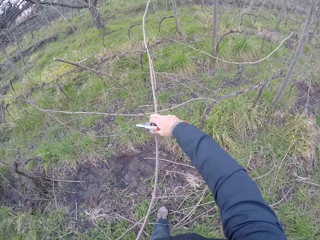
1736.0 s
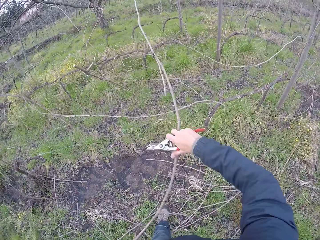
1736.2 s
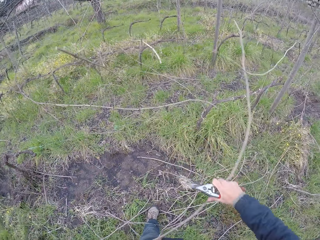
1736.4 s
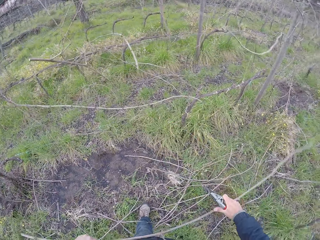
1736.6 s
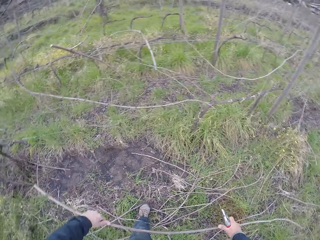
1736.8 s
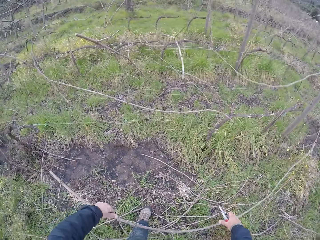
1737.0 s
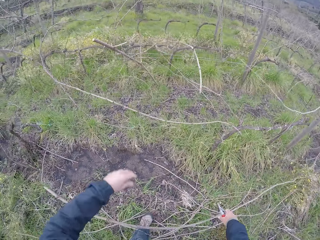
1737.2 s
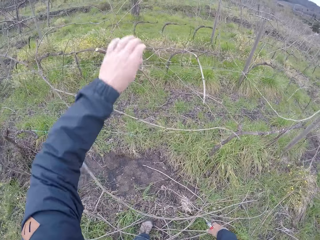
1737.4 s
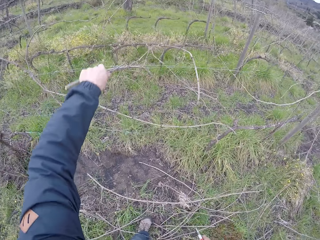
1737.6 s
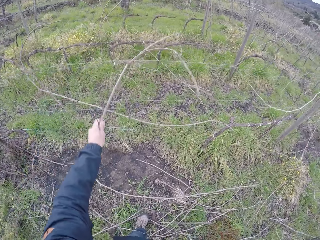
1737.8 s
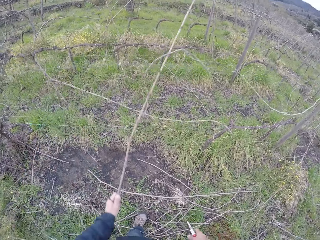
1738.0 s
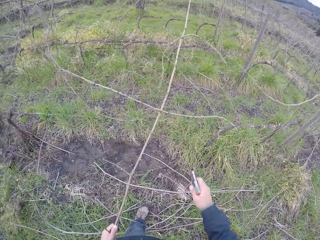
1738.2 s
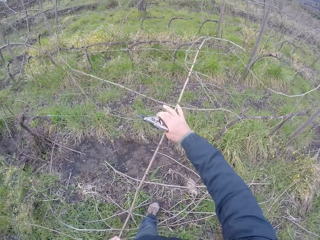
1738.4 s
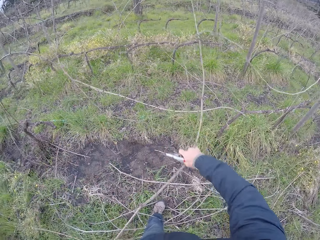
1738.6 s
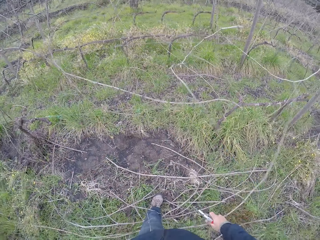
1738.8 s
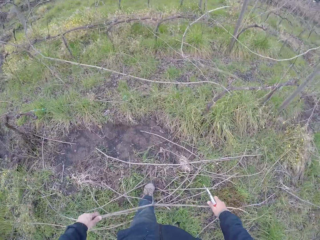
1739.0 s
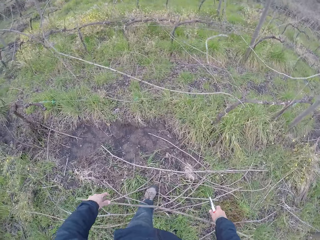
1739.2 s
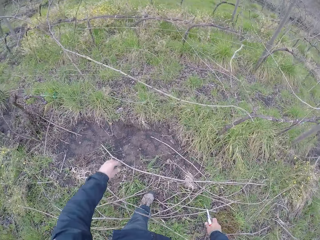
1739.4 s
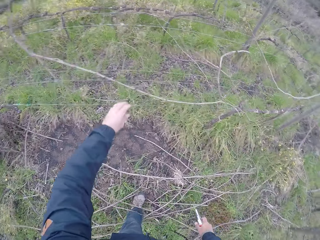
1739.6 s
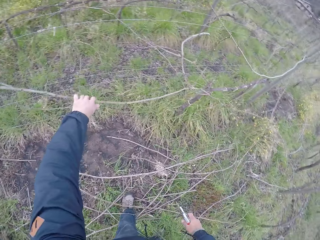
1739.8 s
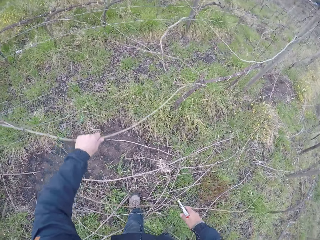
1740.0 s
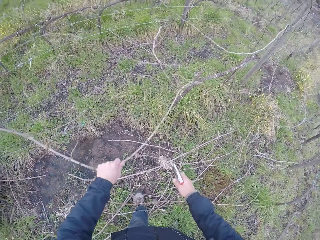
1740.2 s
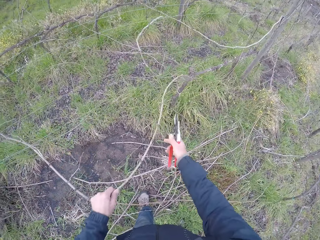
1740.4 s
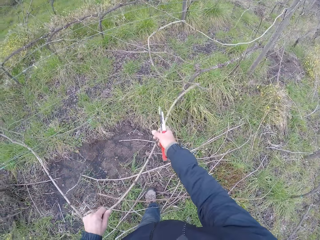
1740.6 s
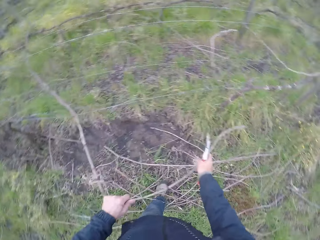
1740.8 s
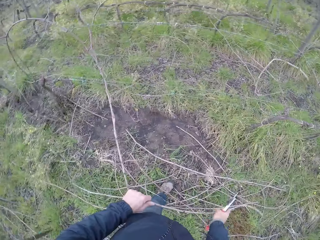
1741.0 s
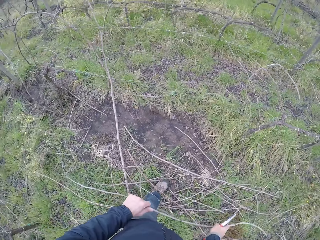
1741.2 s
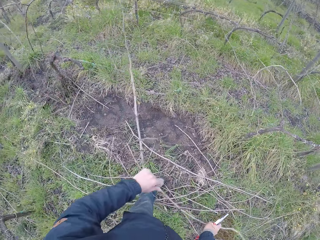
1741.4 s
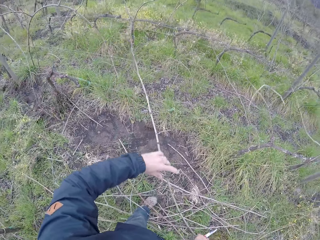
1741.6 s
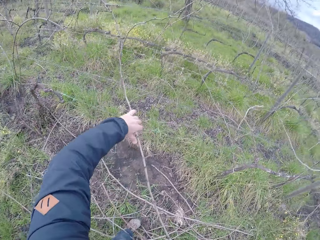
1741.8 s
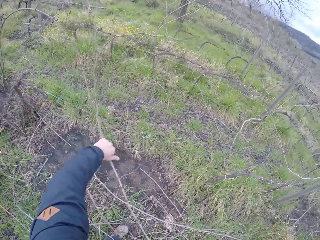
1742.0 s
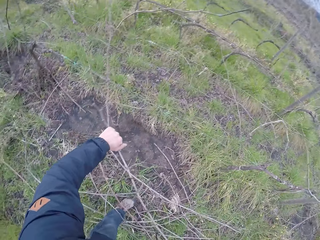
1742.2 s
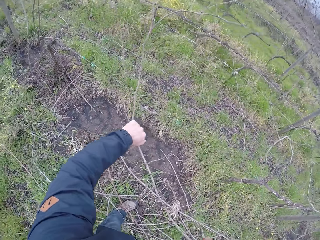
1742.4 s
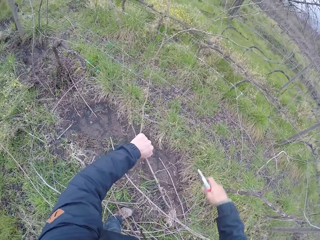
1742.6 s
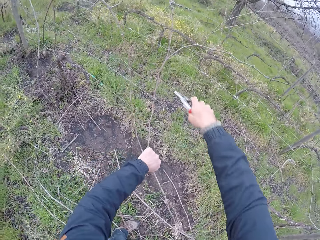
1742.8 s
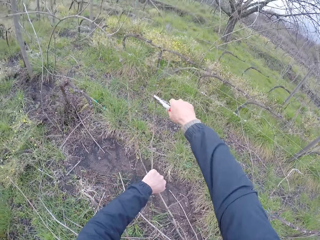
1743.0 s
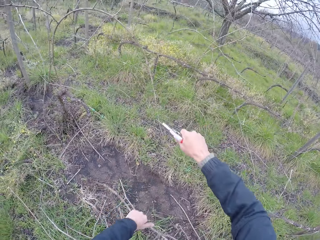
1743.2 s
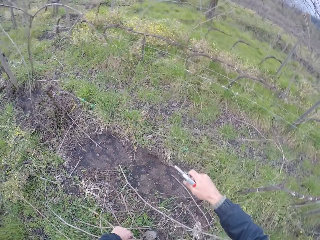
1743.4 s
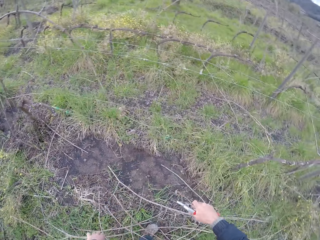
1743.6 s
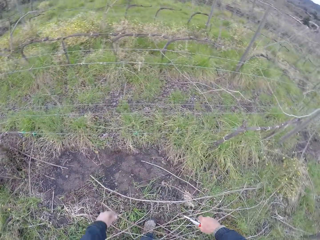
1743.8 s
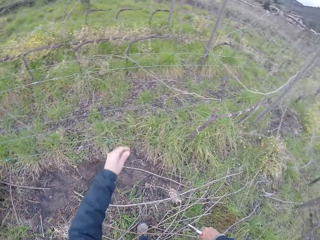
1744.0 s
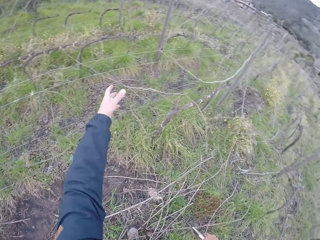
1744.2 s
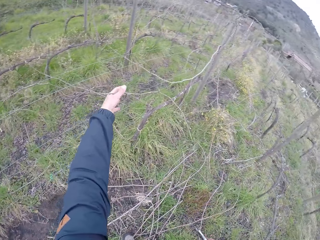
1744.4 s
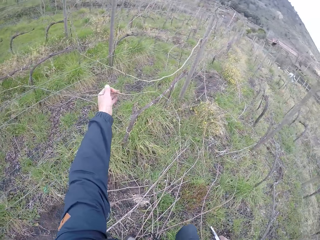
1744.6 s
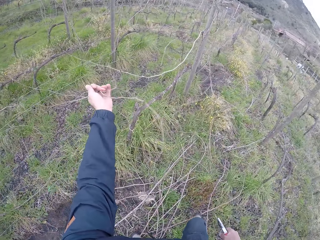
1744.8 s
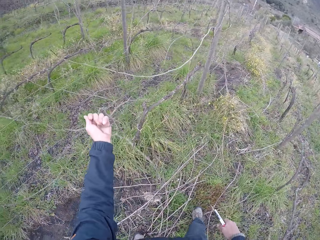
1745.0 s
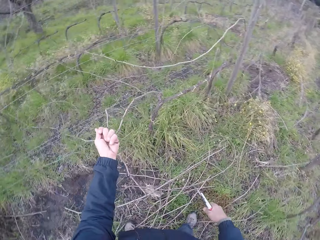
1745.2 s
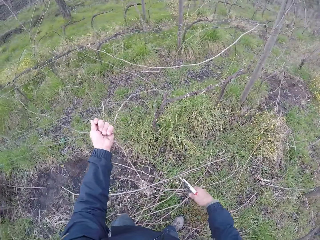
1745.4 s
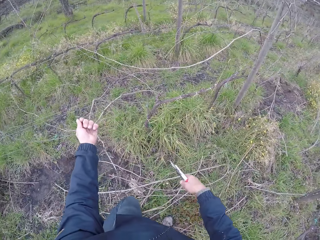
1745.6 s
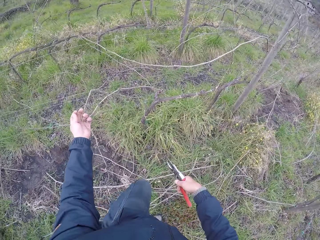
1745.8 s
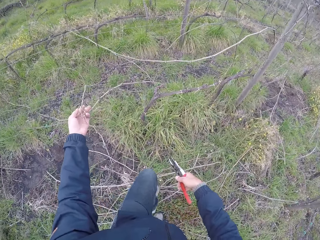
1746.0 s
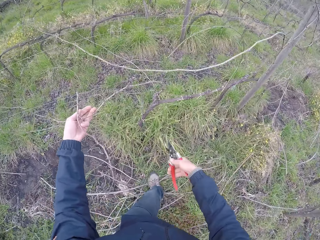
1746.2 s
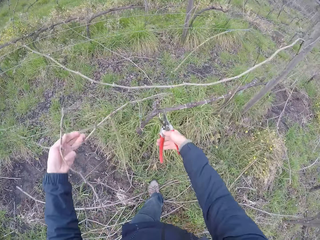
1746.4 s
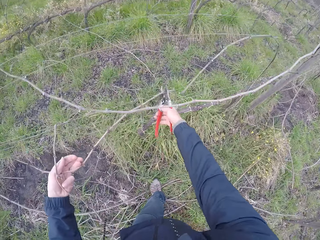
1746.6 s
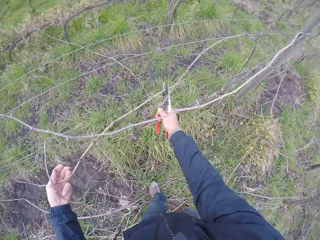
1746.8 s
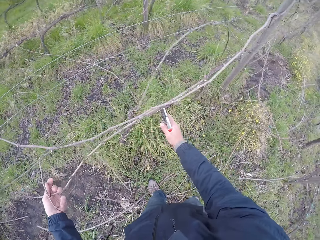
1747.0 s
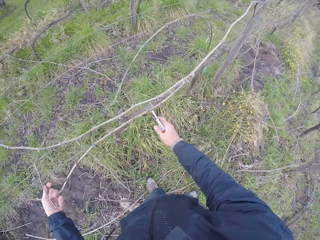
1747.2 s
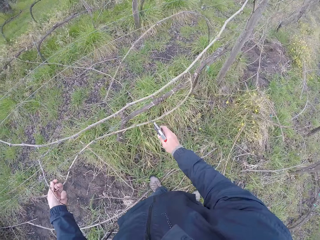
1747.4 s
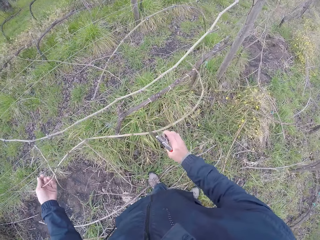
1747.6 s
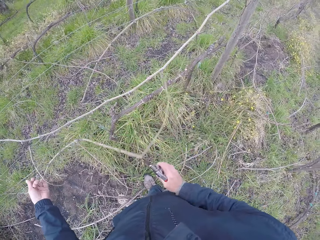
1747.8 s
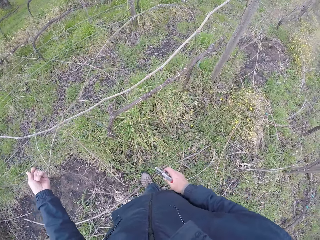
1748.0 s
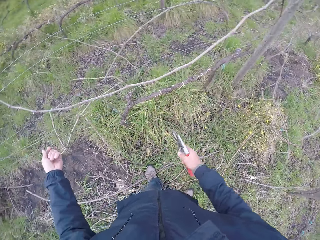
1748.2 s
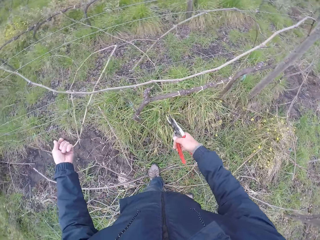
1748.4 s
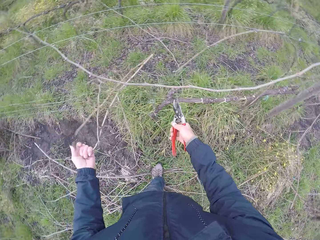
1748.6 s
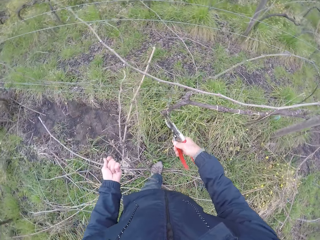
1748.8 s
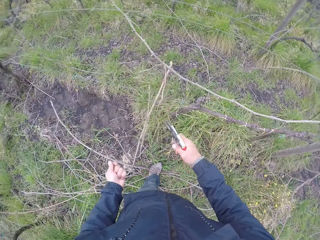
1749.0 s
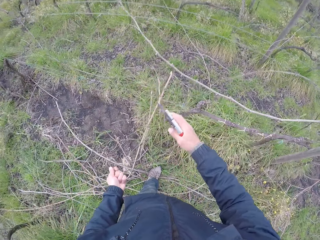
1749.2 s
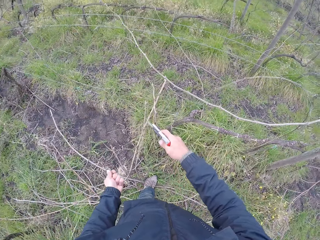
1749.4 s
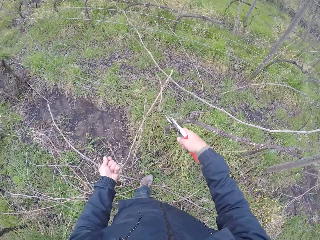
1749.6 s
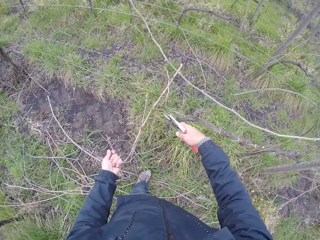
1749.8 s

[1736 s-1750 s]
The camera wearer holds the branch with both hands. He drops the branch on the ground with his right hand. He touches a branch with his left hand. He holds the branch with both hands. He drops the branch on the ground with both hands. He pulls a branch on the fence with his left hand. He holds the branch with both hands. He cuts the branch with the pruning shears in his right hand. He drops the branch on the ground with his left hand. He holds a branch with his left hand. He holds the branch with both hands.

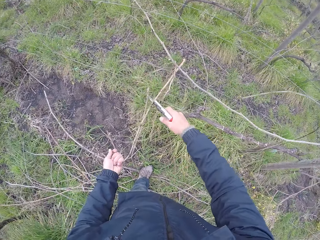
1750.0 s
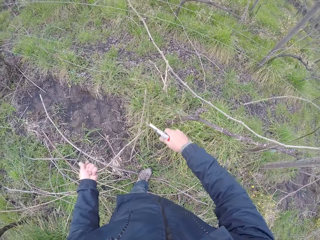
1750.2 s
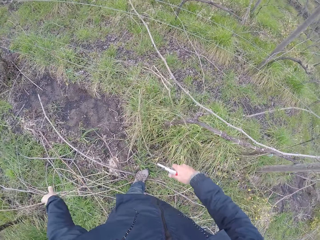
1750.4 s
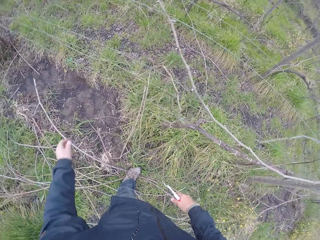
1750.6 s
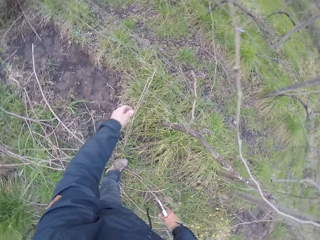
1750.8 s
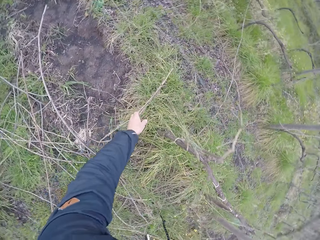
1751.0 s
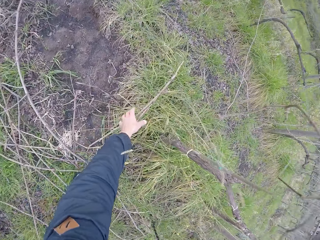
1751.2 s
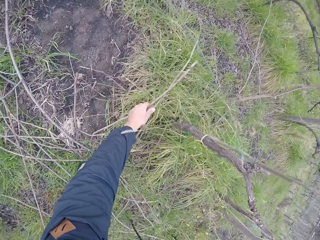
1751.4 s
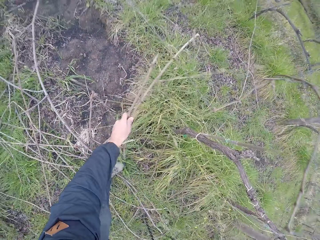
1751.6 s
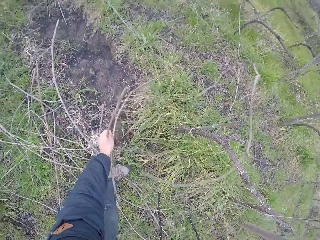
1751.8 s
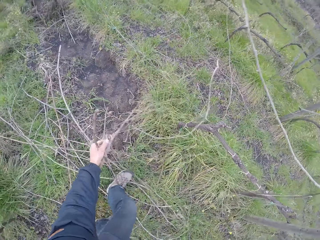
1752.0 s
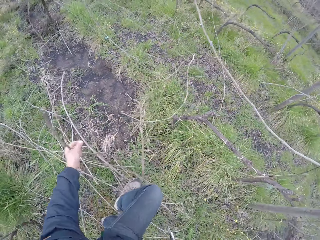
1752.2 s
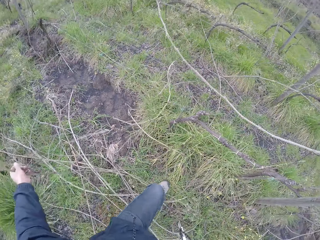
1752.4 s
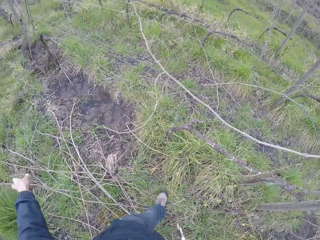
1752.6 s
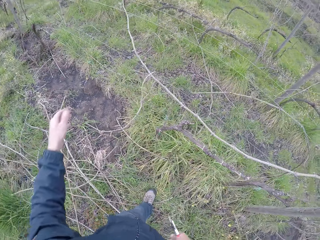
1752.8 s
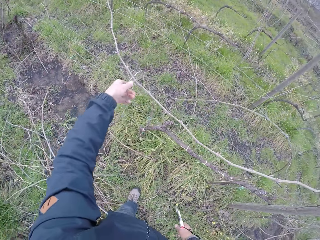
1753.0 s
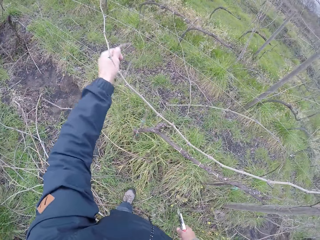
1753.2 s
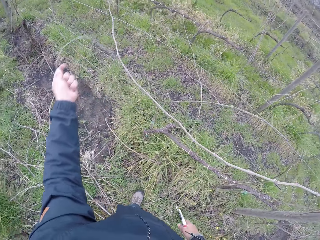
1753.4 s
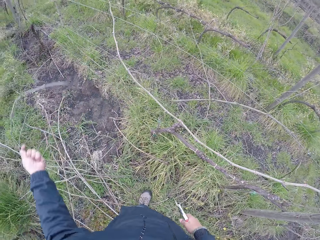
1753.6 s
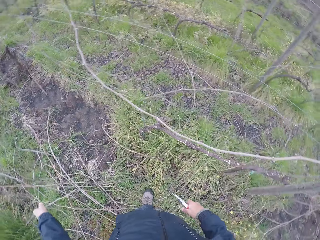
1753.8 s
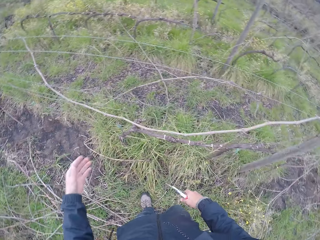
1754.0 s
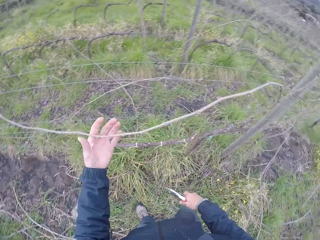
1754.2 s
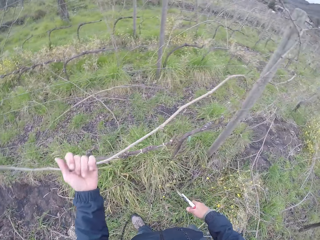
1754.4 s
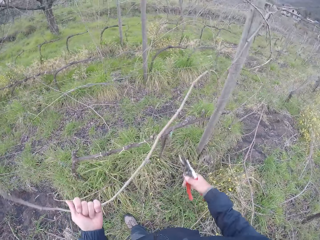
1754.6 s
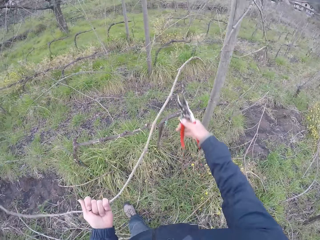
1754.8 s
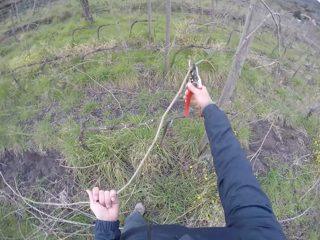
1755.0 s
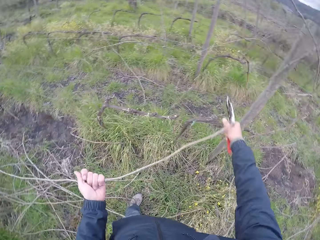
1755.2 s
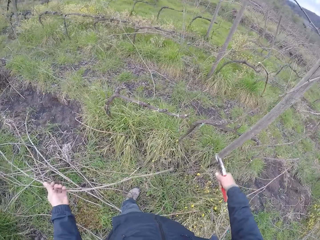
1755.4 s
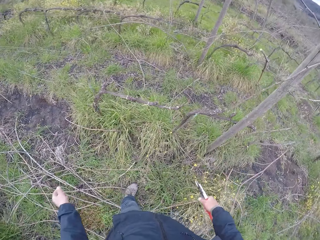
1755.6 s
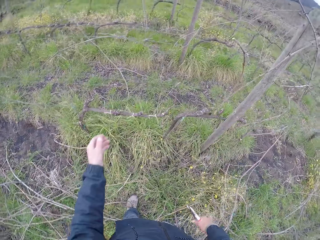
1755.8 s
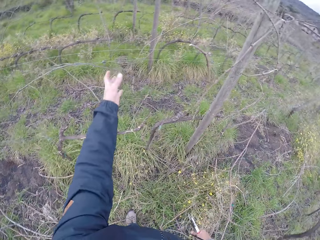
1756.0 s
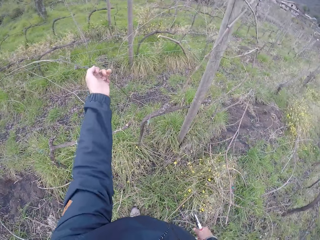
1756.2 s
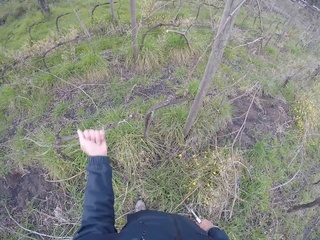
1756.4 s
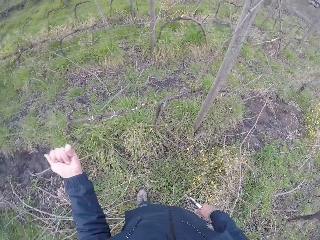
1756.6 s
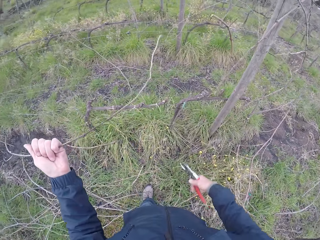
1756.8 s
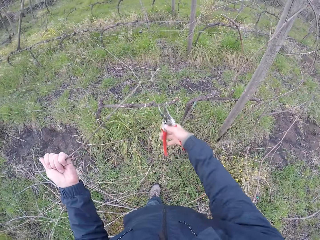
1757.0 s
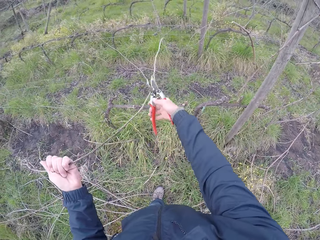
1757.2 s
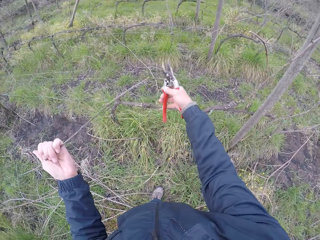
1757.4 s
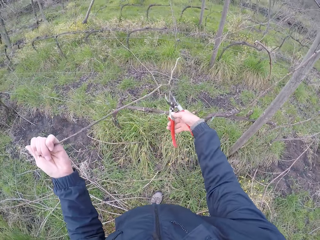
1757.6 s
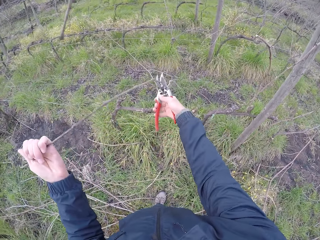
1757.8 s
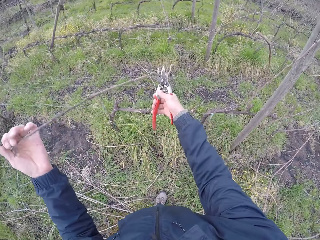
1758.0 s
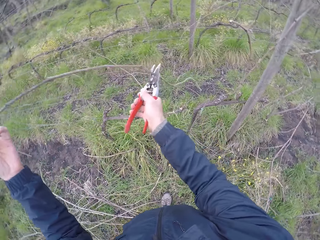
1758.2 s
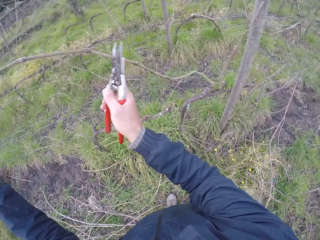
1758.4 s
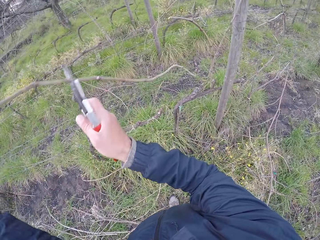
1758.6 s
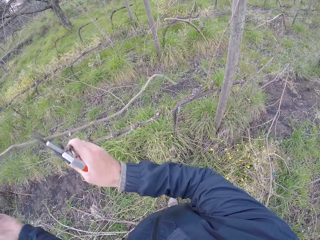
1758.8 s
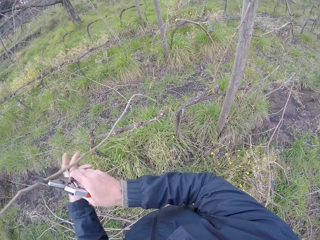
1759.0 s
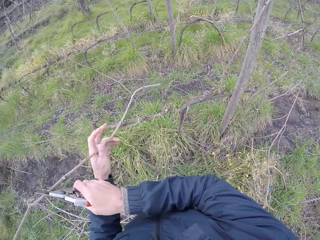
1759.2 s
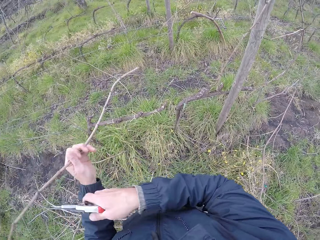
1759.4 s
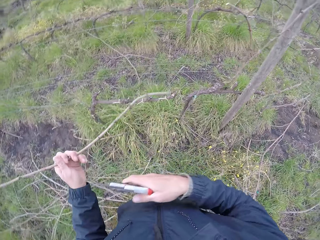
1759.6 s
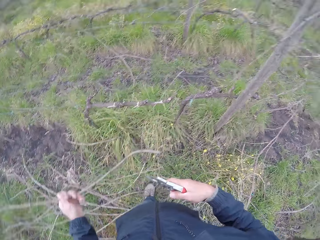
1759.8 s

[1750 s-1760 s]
The camera wearer cuts the branch with the pruning shears in his right hand. He picks up the branch on the ground with his left hand. He drops a branch on the ground with his left hand. He holds a branch with his left hand. He cuts the branch with the pruning shears in his right hand. He drops the branch on the ground with his left hand. He pulls a branch with his left hand. He holds the branch with the pruning shears in his right hand.
